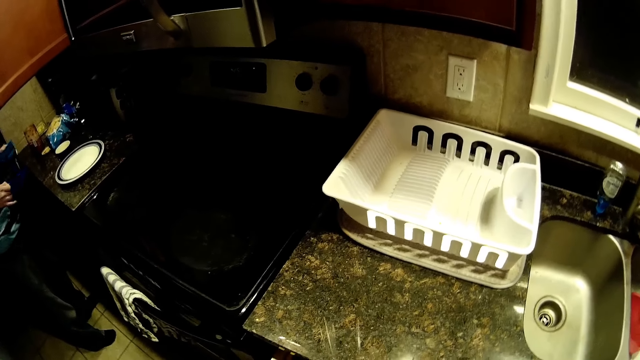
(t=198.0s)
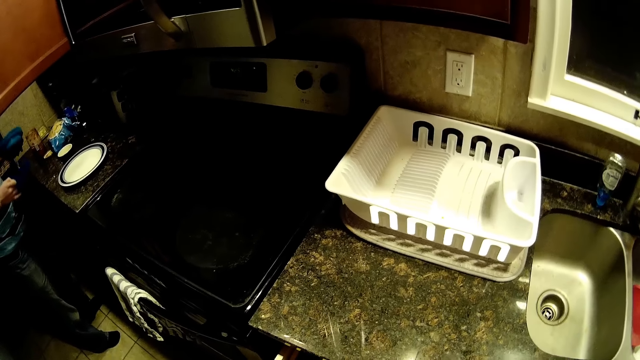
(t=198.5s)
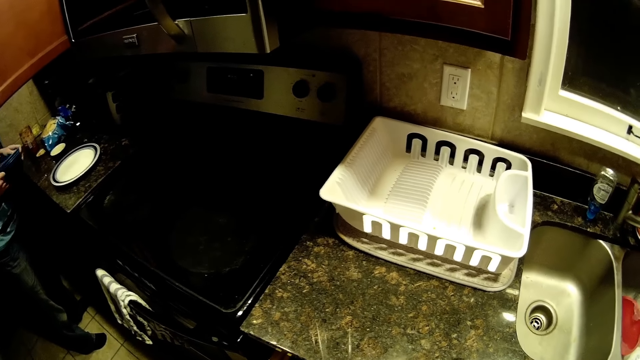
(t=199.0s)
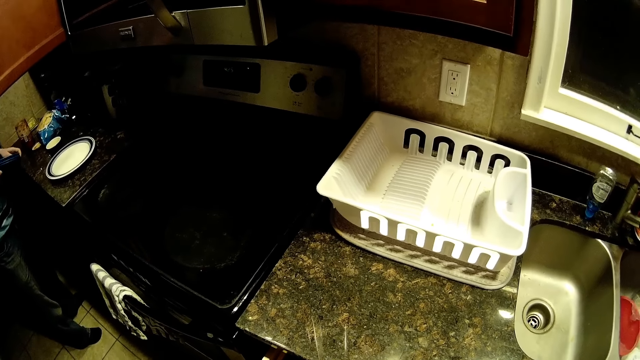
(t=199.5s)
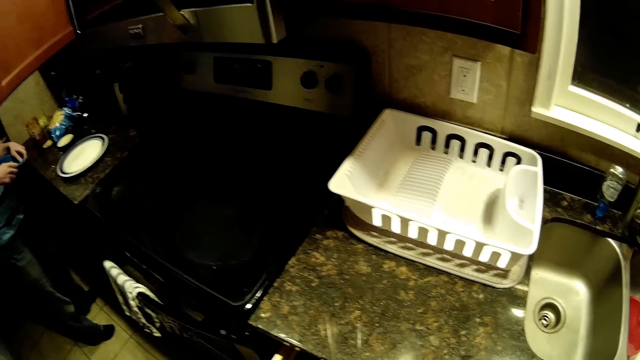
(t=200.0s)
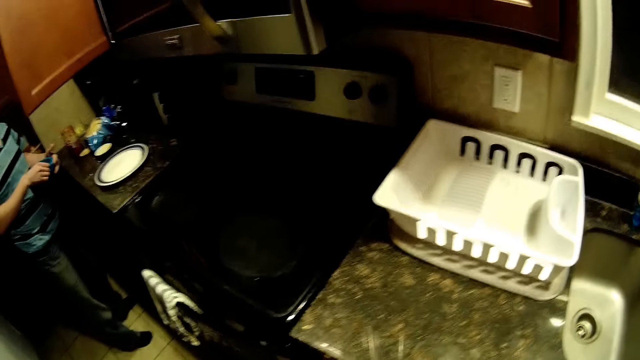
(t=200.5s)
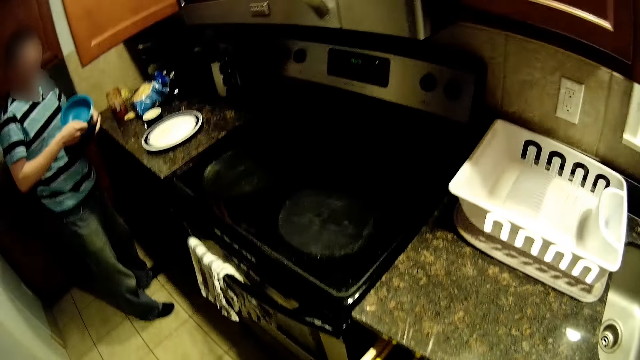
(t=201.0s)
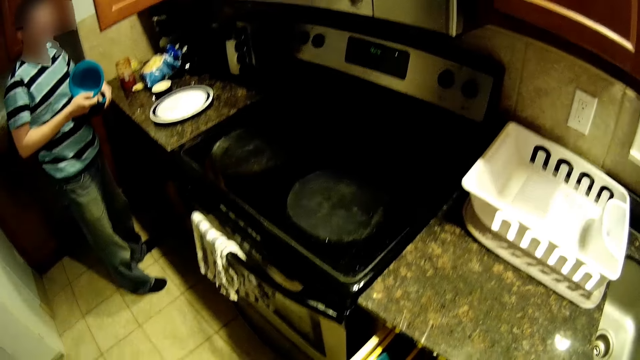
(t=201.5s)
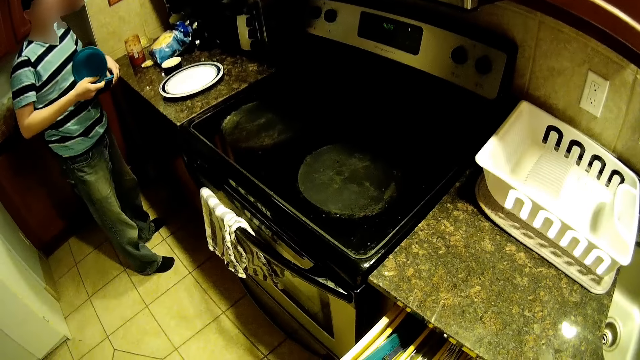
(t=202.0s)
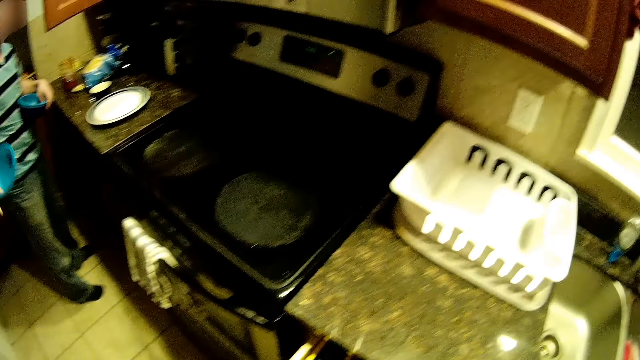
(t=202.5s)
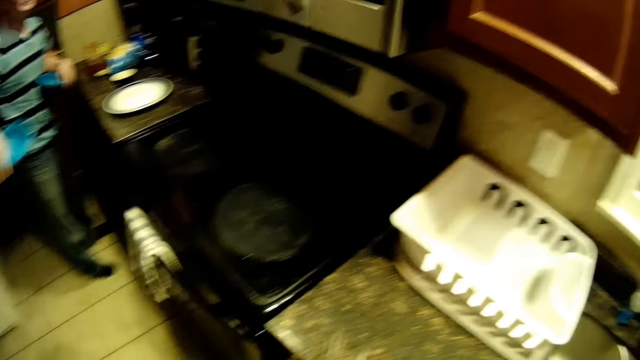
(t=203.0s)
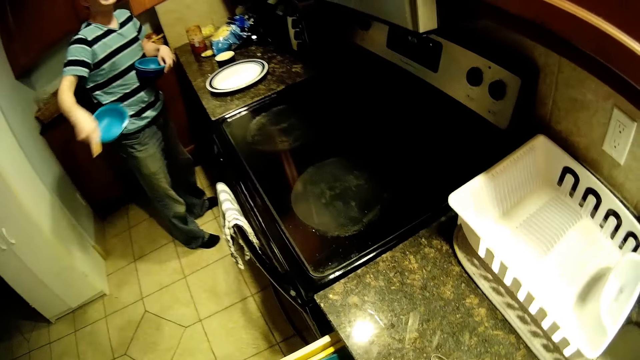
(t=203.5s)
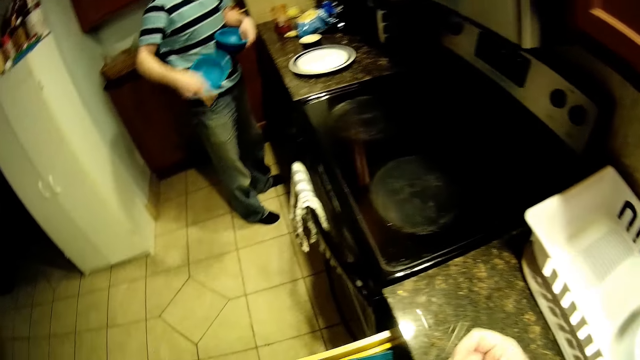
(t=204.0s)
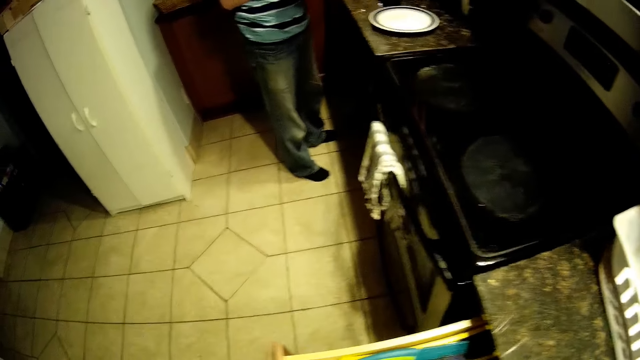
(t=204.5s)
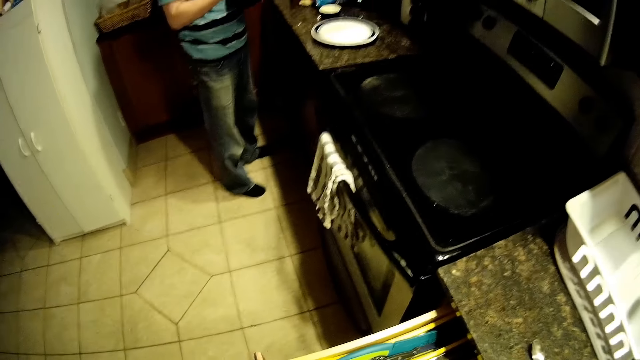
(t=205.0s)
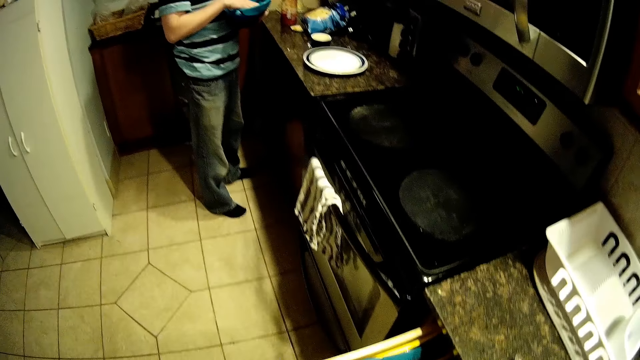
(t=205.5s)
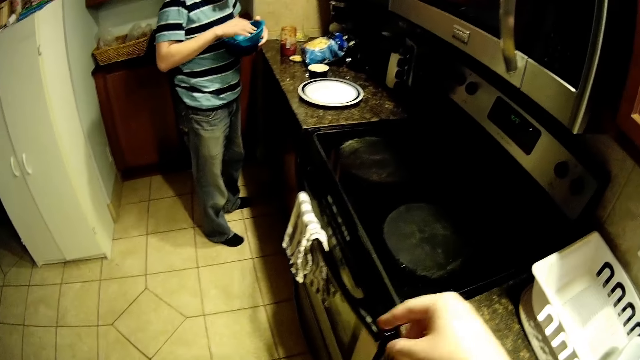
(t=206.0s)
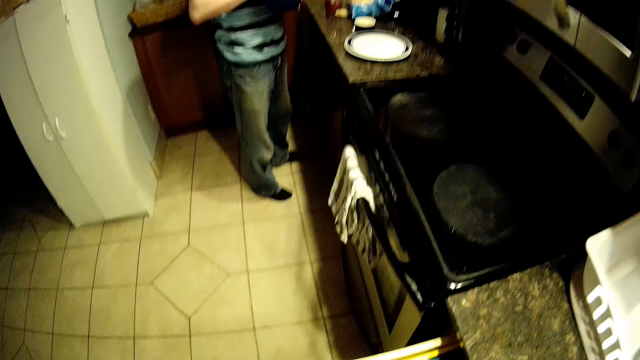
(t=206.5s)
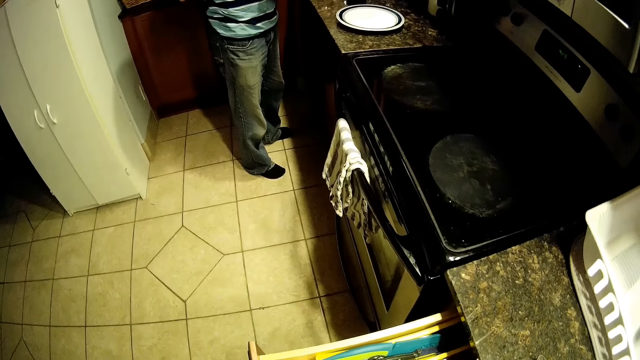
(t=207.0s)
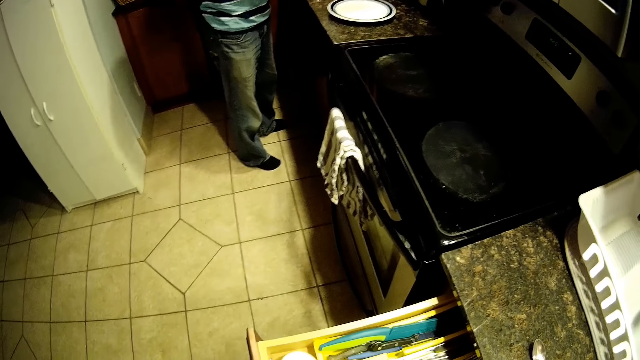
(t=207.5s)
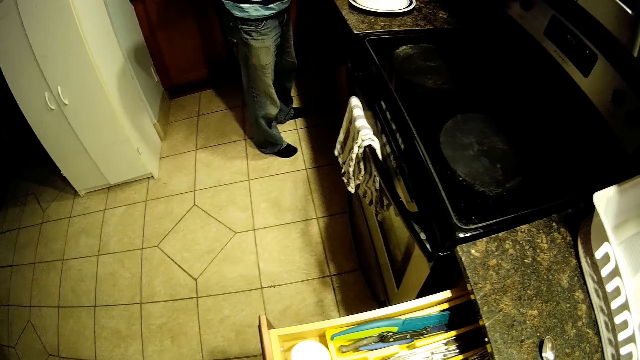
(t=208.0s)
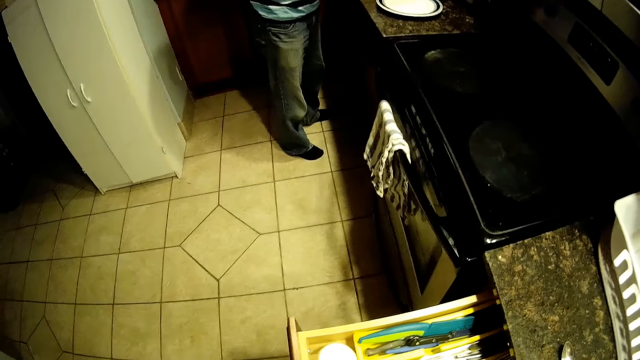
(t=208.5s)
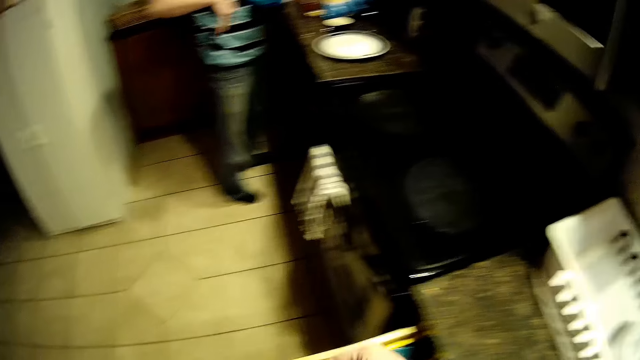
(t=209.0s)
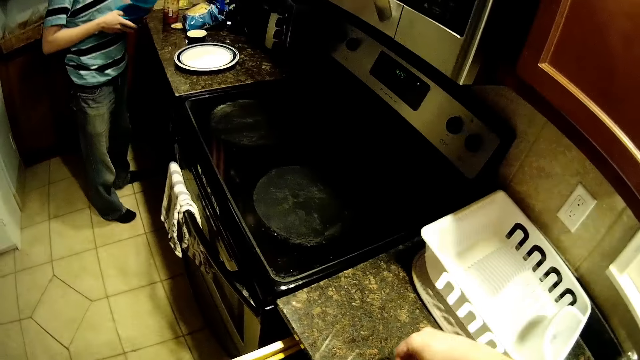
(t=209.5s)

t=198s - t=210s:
A man makes gestures and stares at the bowls.

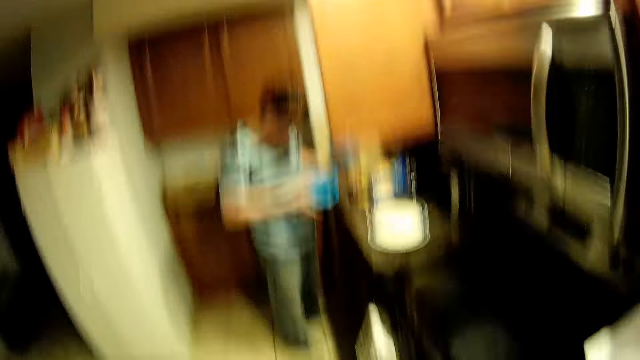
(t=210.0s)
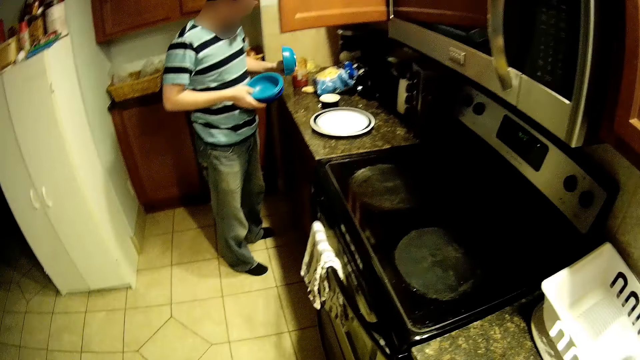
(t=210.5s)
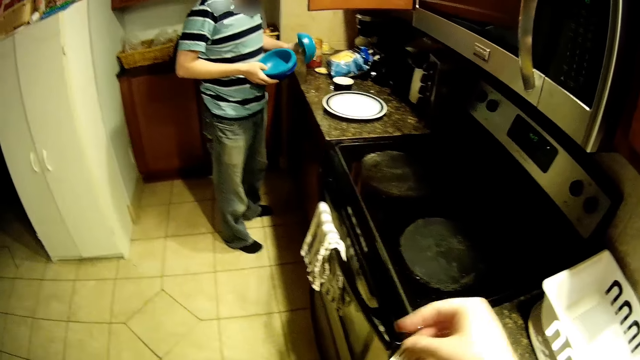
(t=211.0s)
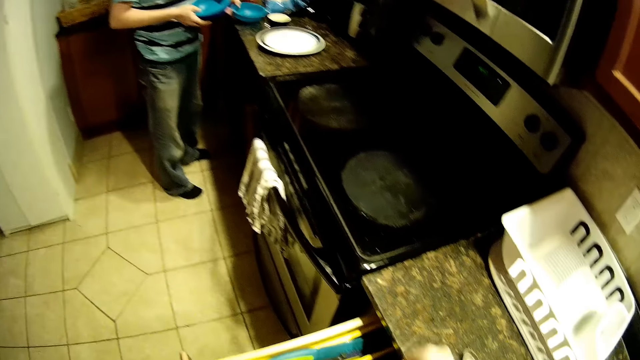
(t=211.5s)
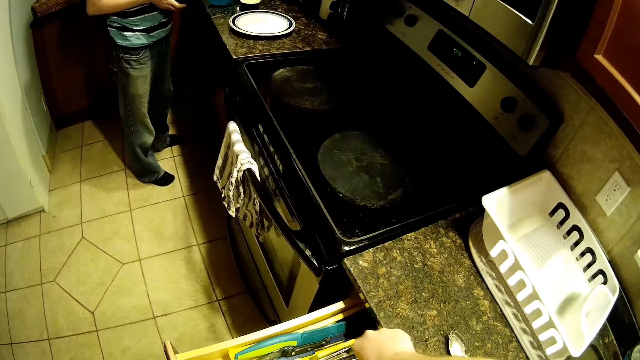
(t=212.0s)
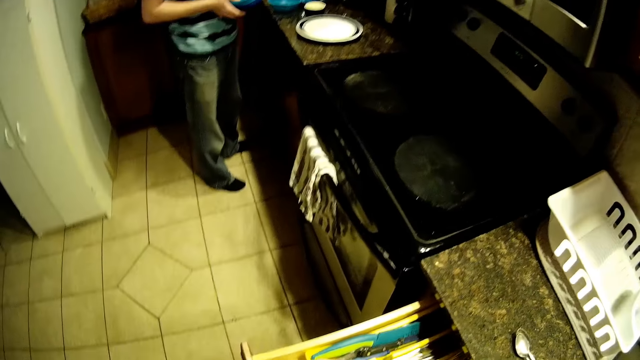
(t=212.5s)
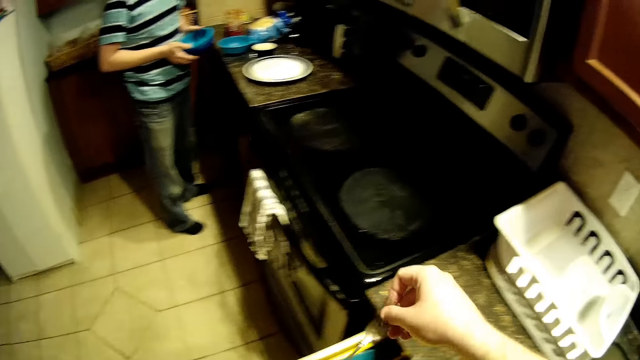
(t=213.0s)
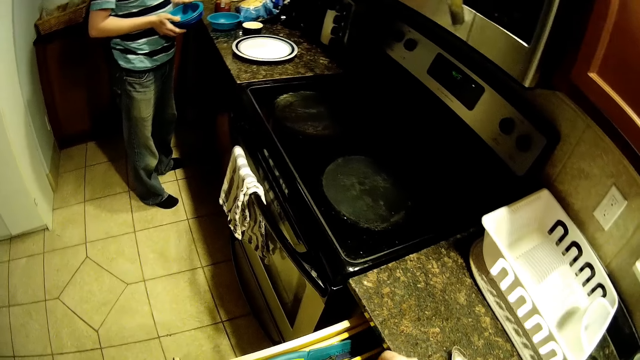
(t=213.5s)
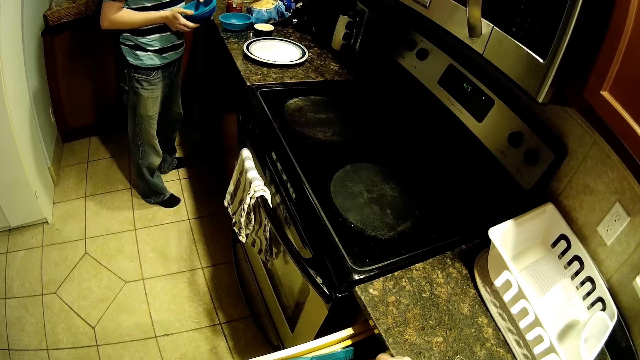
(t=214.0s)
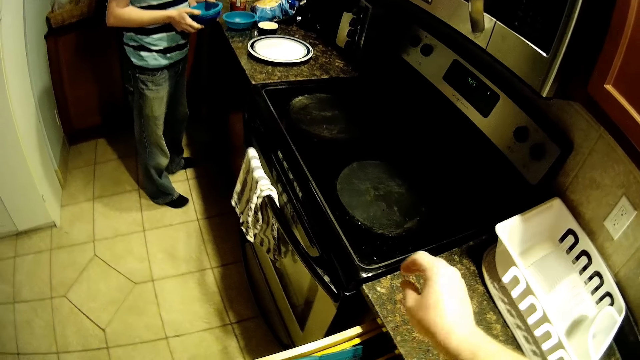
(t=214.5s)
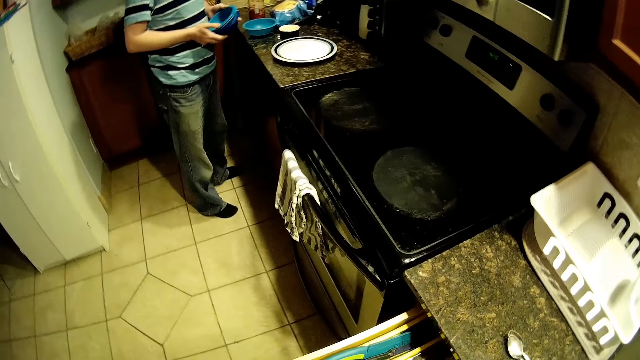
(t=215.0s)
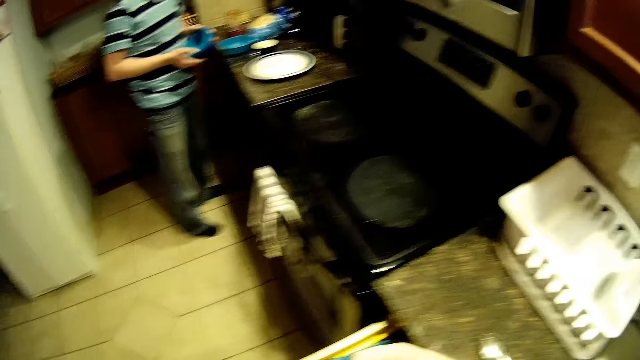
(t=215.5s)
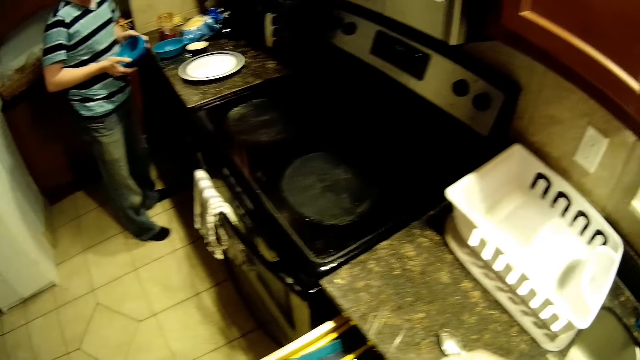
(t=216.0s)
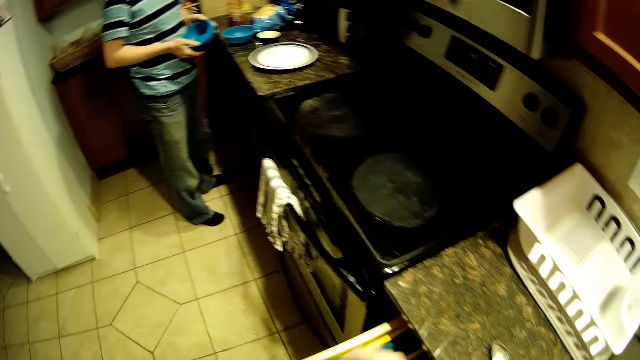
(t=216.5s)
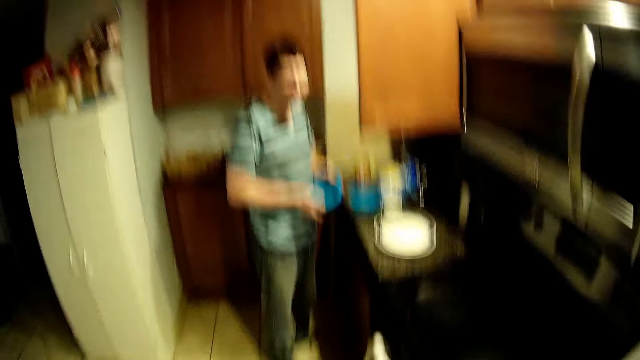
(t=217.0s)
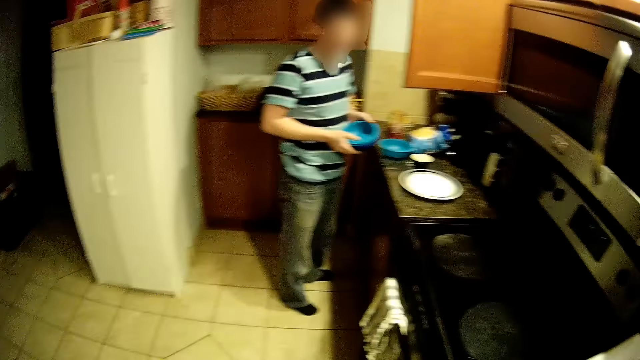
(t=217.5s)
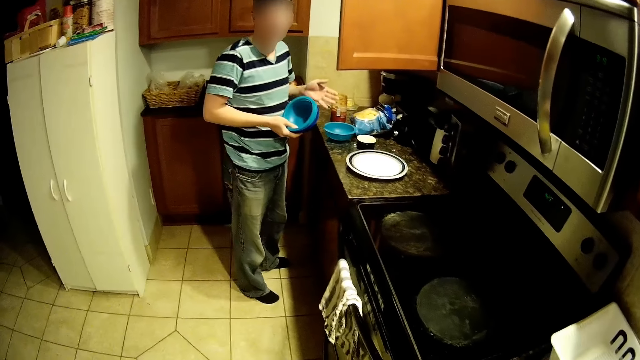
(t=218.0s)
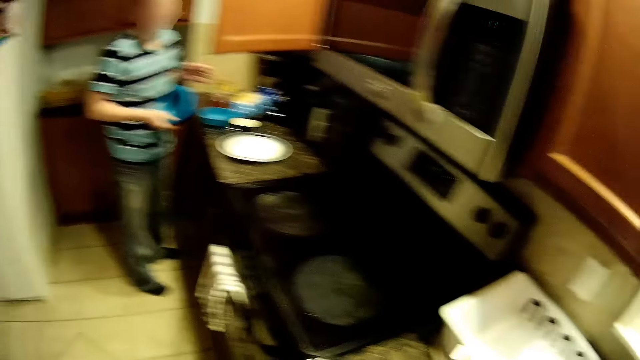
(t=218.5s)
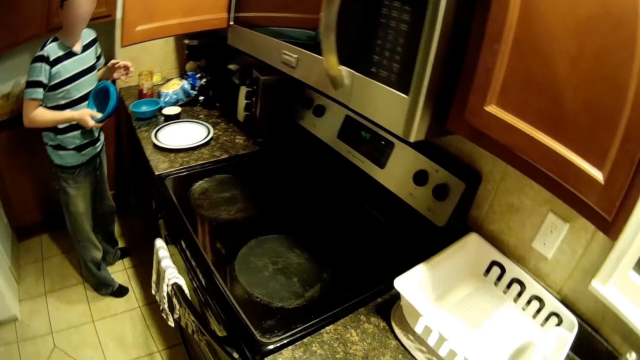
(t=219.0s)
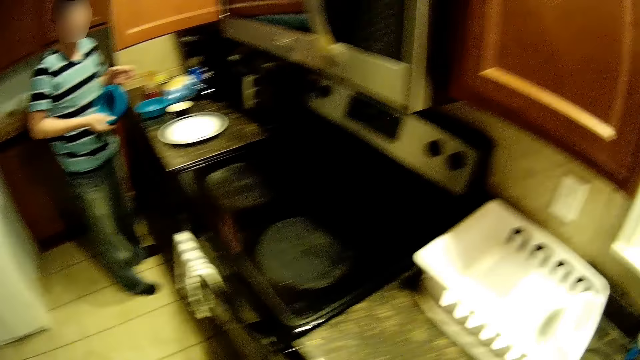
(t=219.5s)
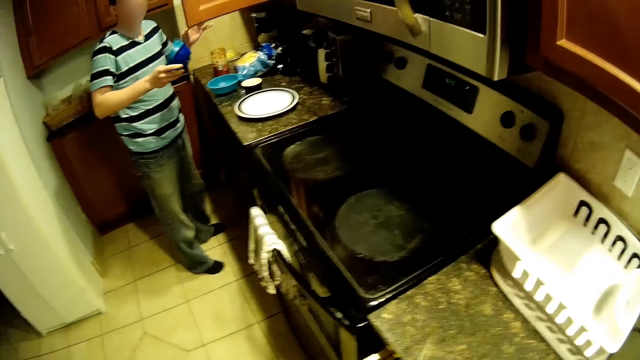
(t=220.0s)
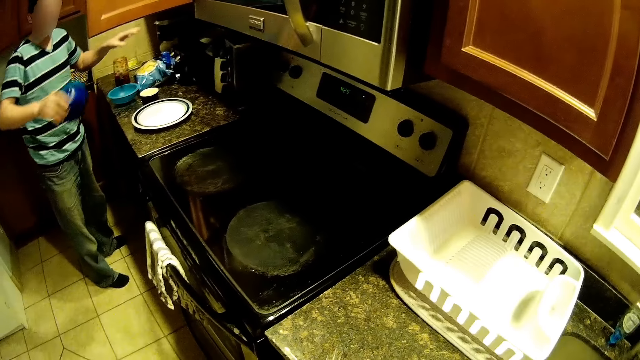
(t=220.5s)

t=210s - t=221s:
A man puts a bowl on the table.
